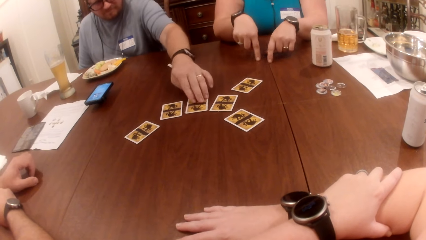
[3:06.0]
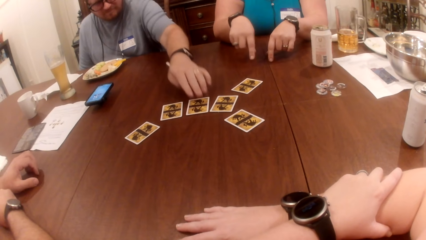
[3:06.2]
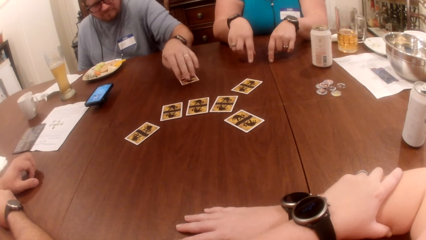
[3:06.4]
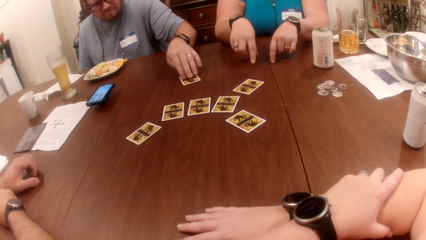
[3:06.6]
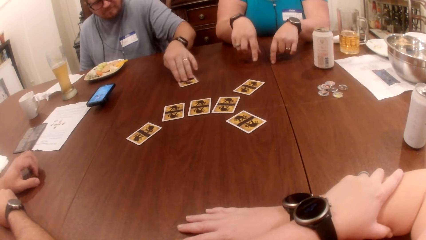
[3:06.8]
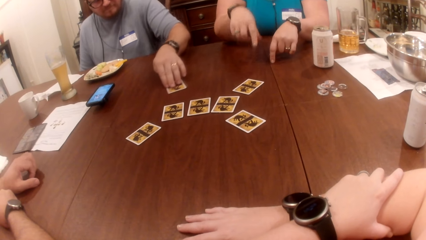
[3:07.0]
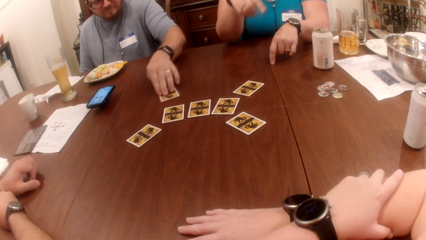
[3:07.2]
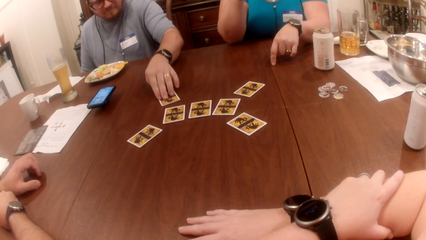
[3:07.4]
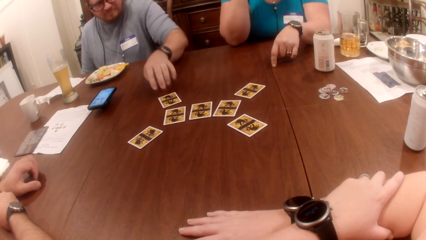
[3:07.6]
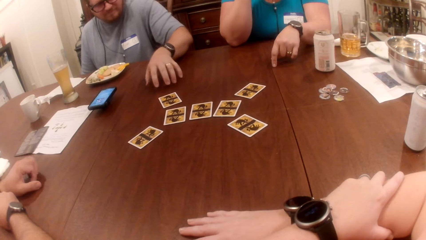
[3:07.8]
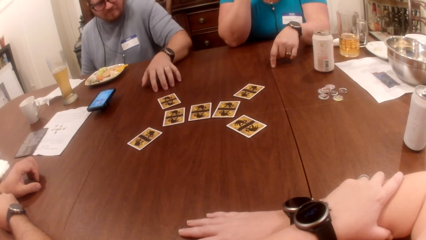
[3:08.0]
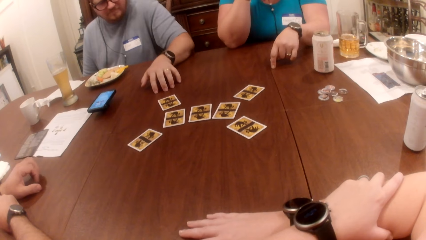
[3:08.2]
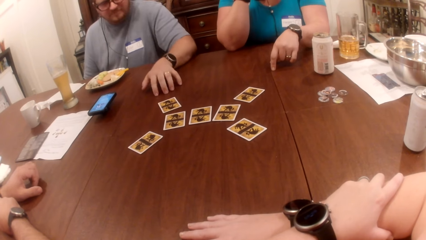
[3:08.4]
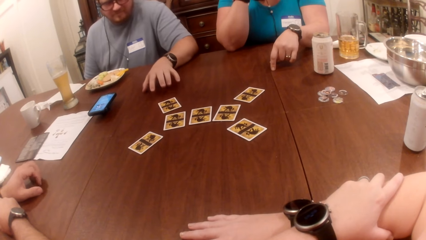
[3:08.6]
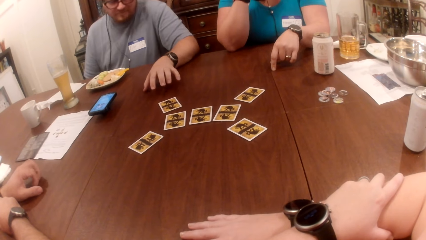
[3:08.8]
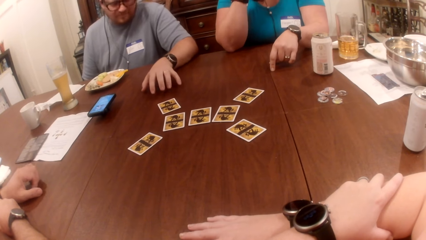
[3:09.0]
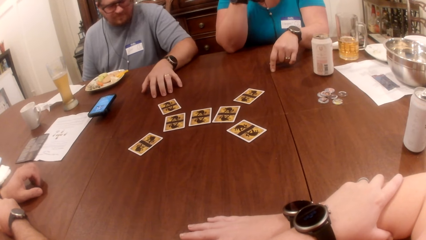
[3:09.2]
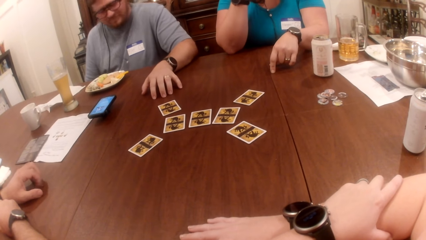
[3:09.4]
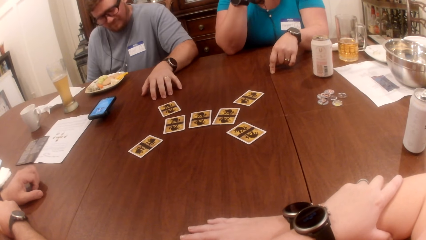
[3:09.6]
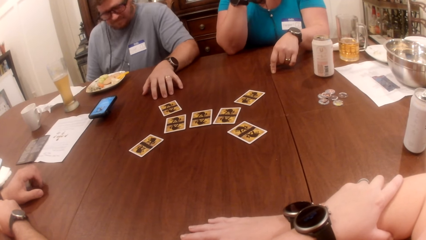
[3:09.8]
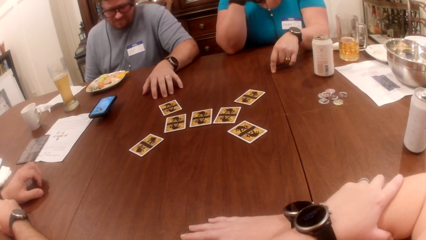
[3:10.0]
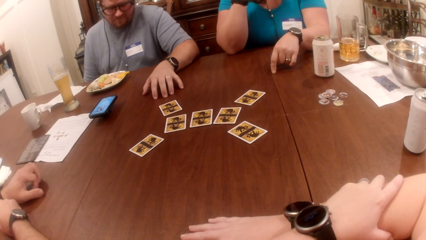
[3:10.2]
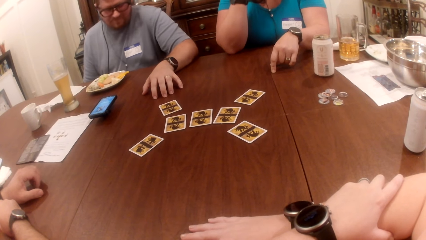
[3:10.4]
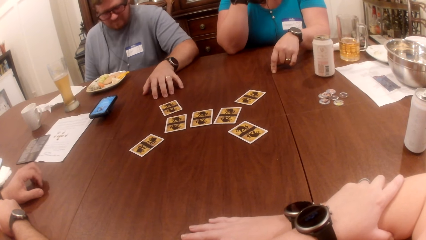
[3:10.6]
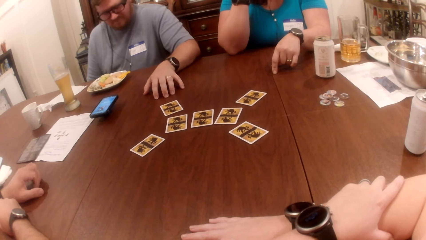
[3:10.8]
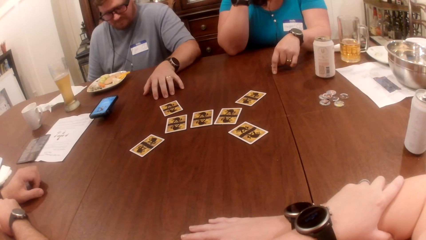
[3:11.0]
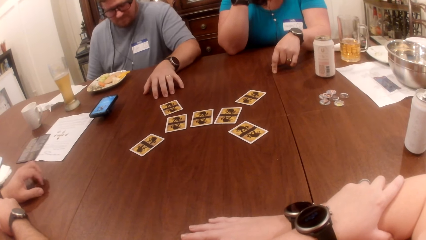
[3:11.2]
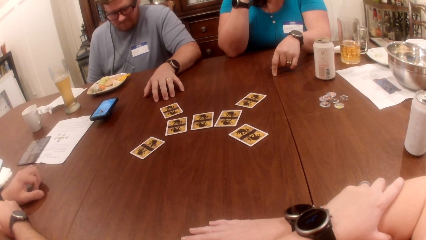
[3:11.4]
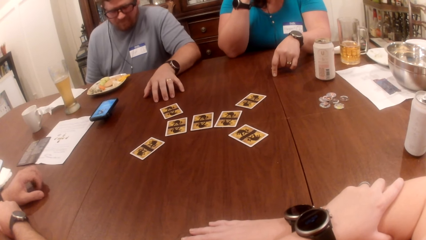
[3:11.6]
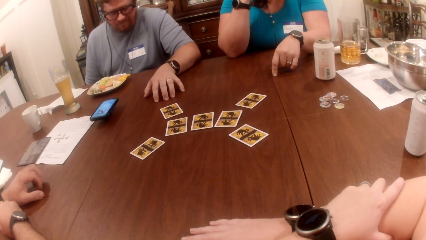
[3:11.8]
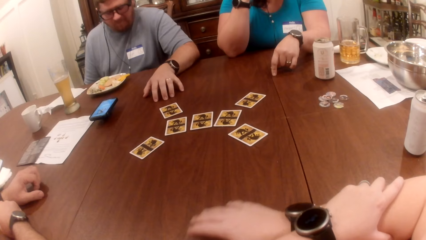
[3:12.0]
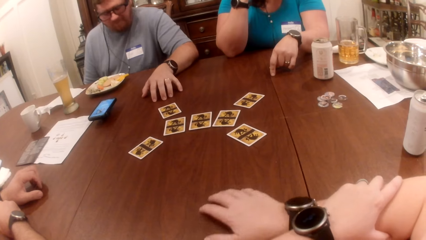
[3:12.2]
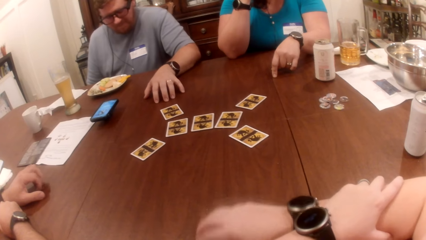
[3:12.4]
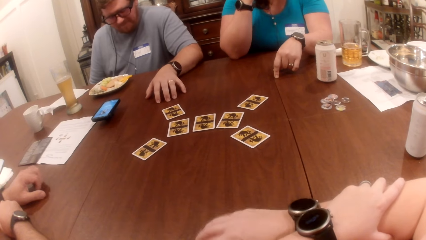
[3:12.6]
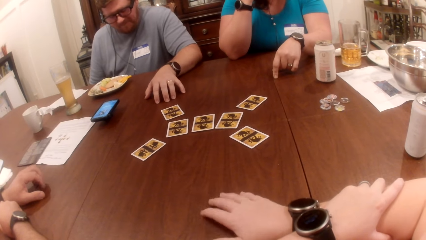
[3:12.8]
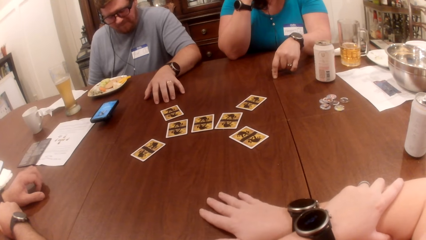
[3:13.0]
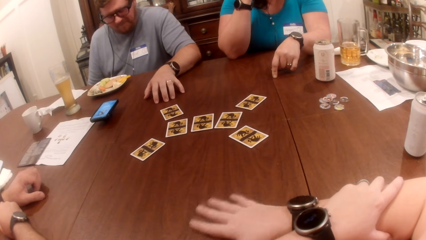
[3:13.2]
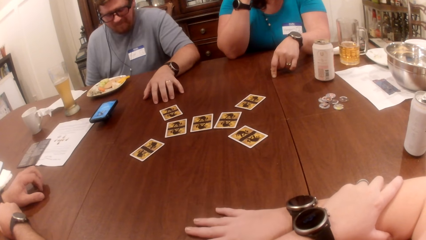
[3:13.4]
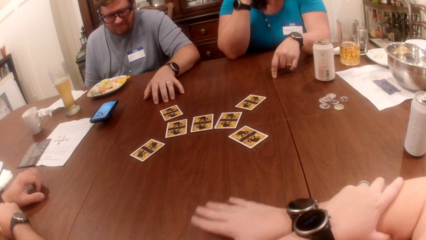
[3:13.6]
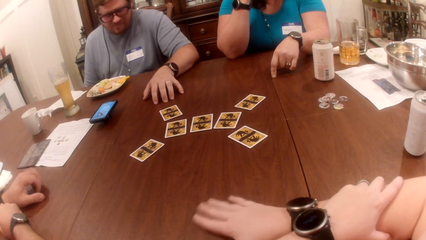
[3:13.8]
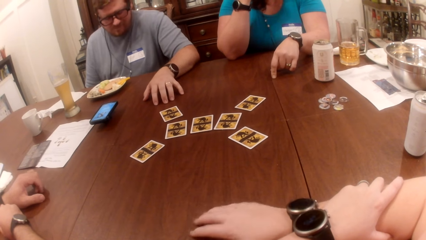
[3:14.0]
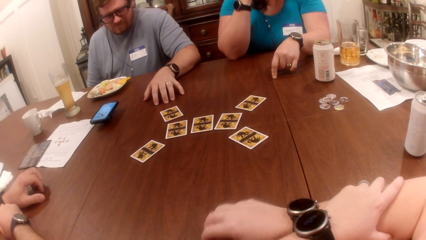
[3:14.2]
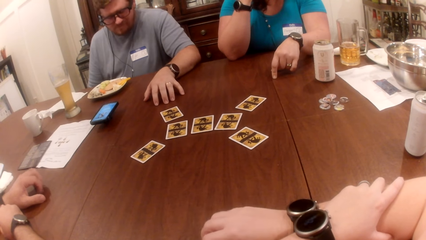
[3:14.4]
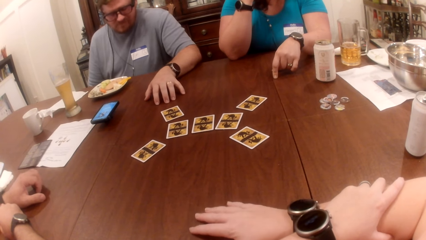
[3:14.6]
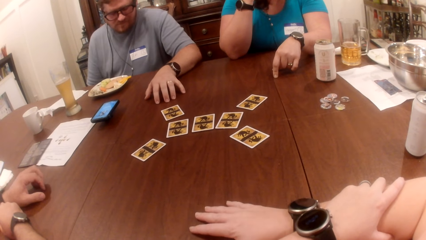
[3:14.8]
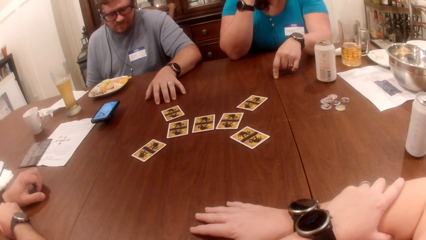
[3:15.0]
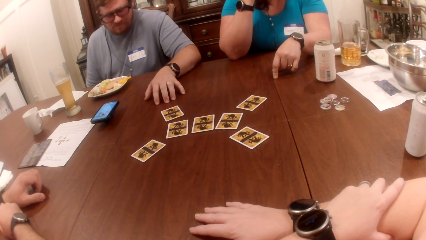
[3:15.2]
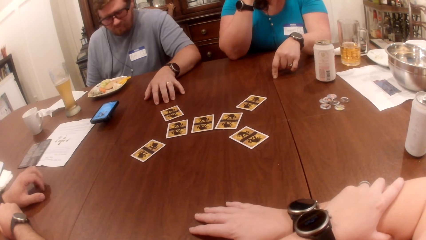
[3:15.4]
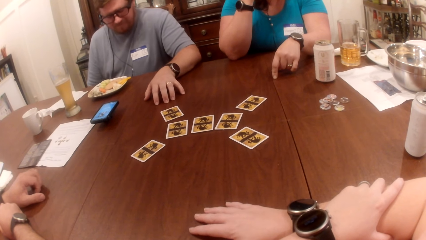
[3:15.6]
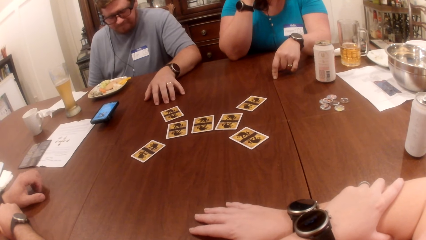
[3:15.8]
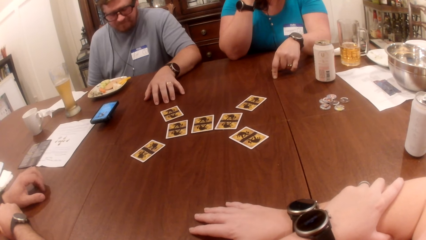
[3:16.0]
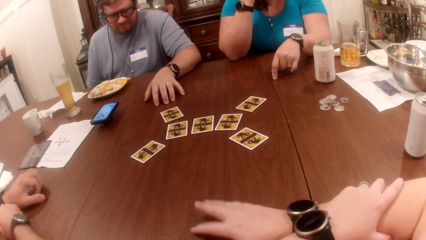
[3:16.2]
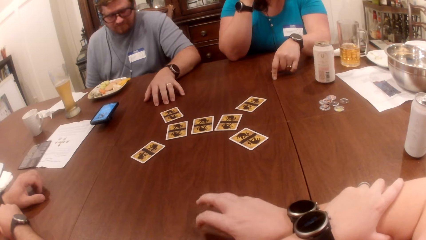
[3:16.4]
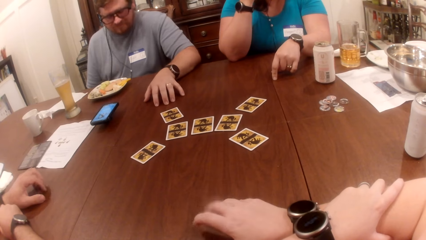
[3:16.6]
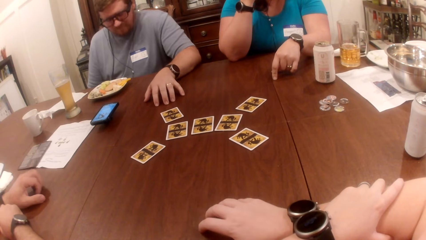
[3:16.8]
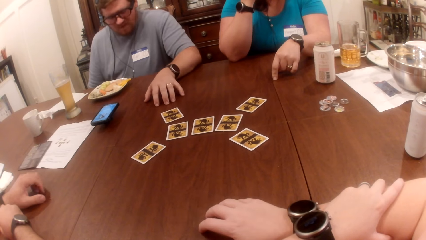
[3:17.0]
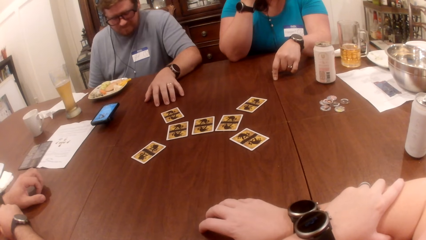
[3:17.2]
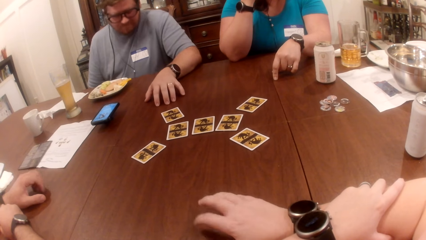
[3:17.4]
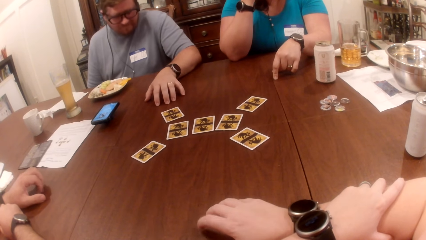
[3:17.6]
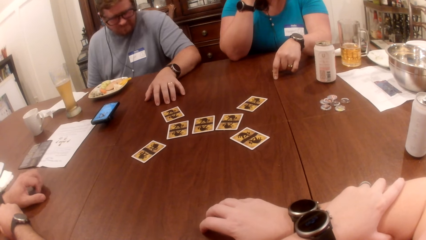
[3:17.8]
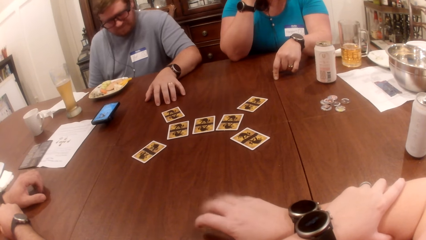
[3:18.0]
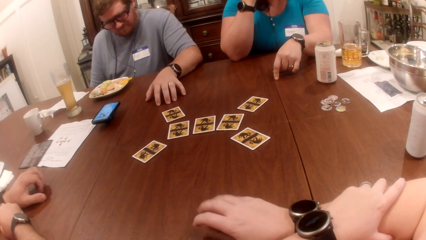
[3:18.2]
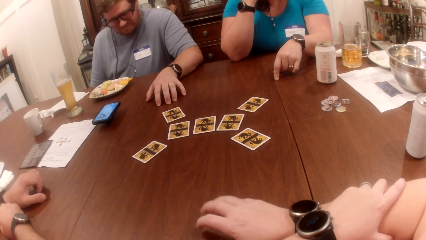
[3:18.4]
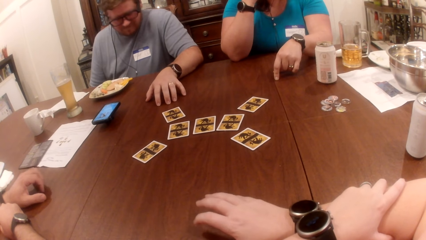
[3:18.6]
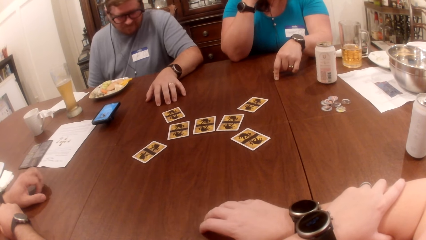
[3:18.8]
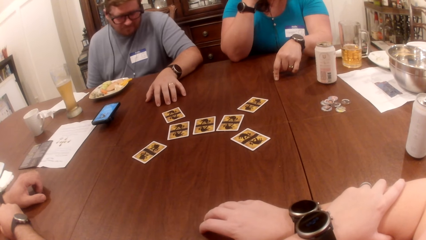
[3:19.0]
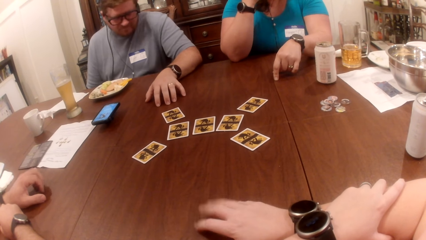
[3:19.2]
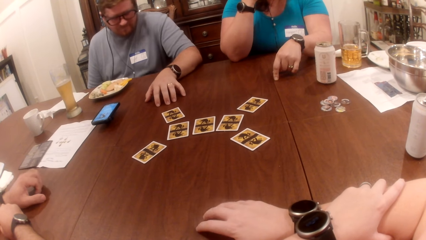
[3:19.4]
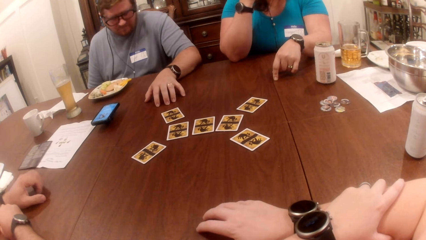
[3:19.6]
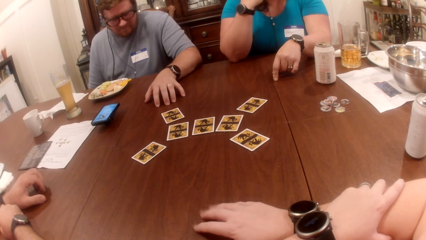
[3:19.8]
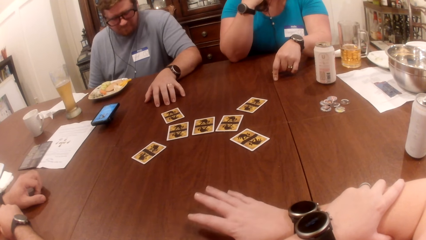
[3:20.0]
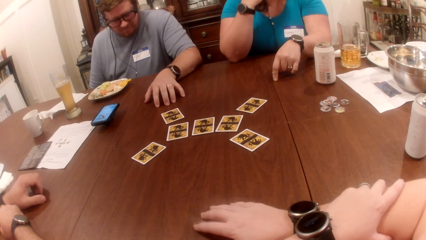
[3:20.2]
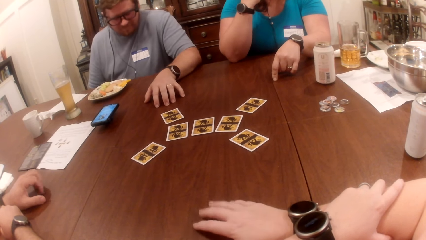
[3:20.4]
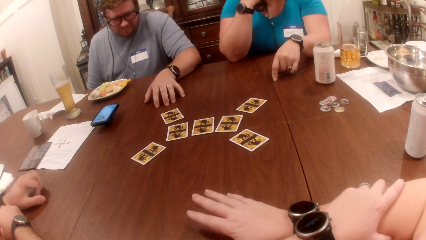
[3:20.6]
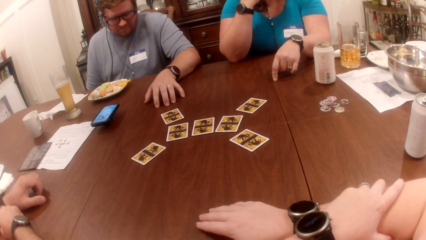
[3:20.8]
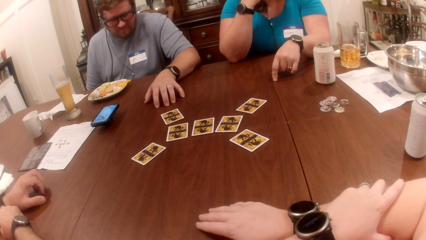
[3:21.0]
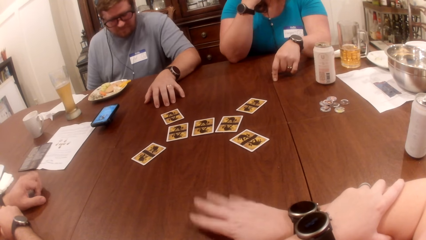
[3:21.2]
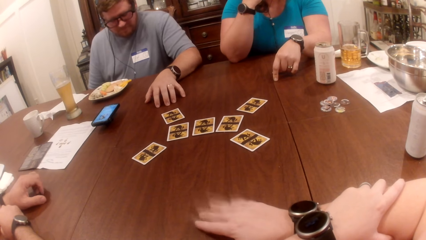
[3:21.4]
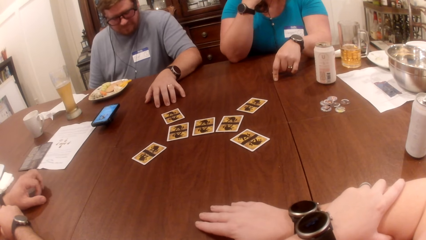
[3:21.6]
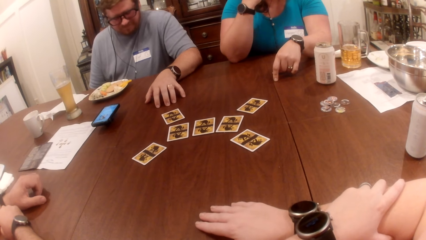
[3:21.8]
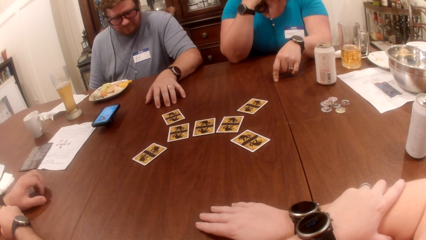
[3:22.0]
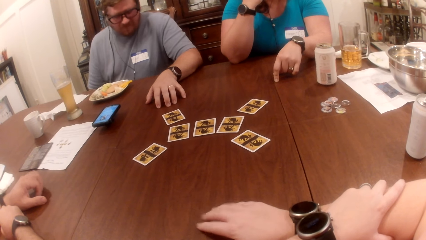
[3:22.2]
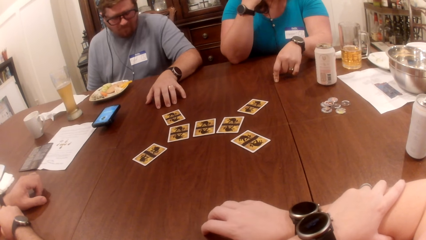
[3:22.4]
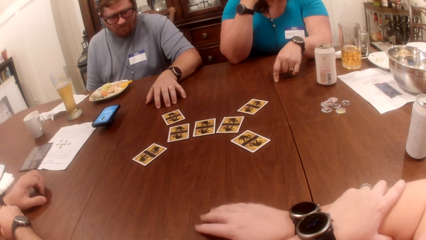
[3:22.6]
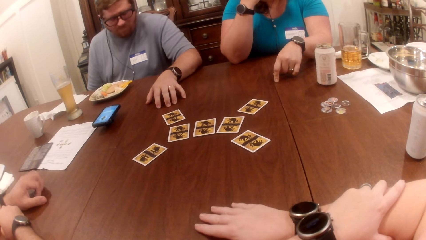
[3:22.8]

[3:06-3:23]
A man slides the card on the table with his left hand.
